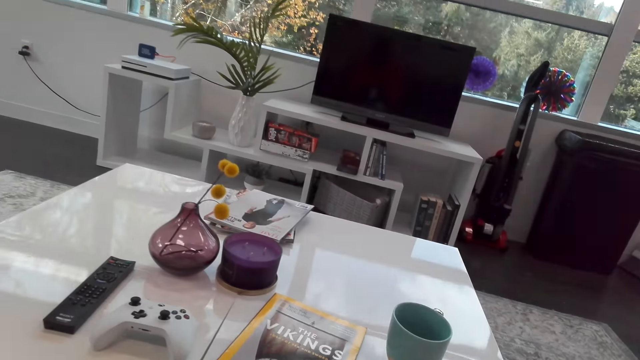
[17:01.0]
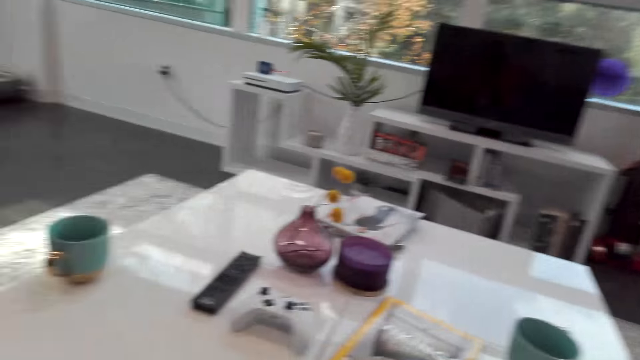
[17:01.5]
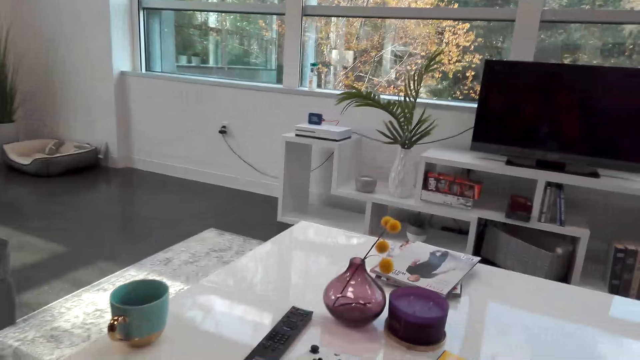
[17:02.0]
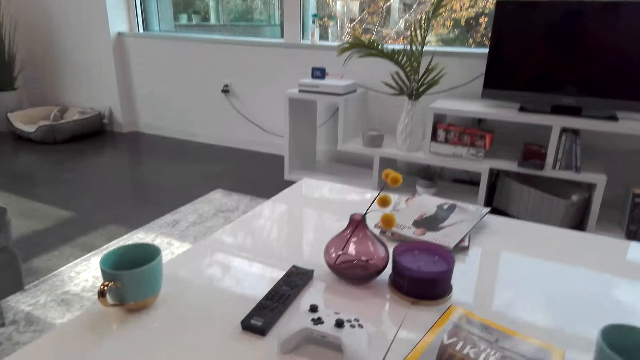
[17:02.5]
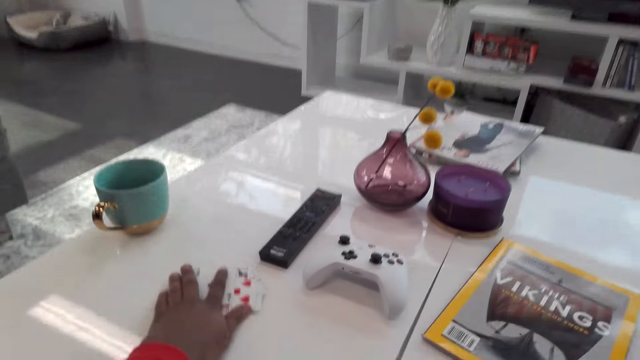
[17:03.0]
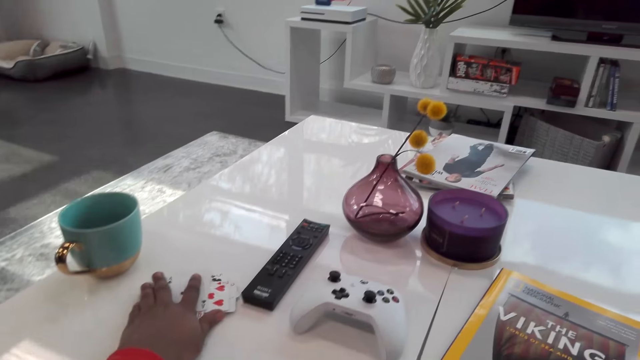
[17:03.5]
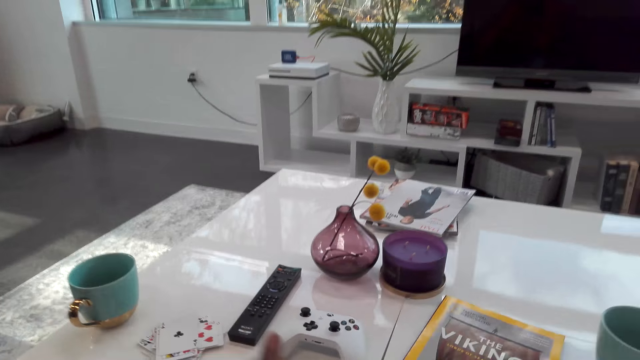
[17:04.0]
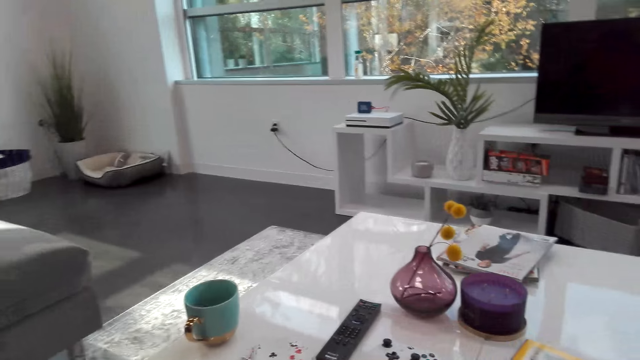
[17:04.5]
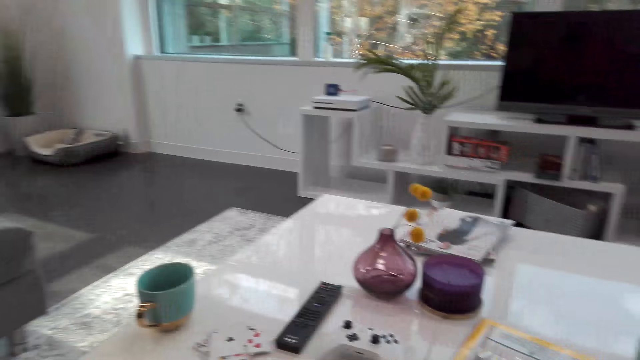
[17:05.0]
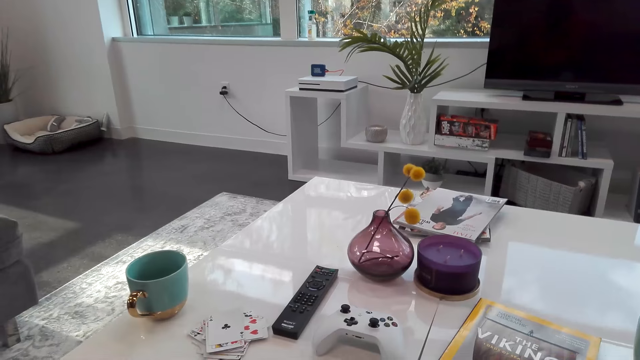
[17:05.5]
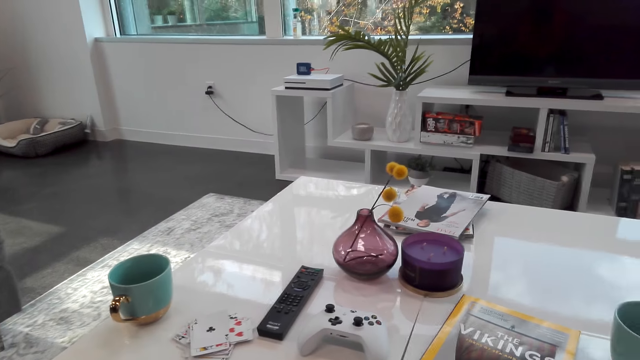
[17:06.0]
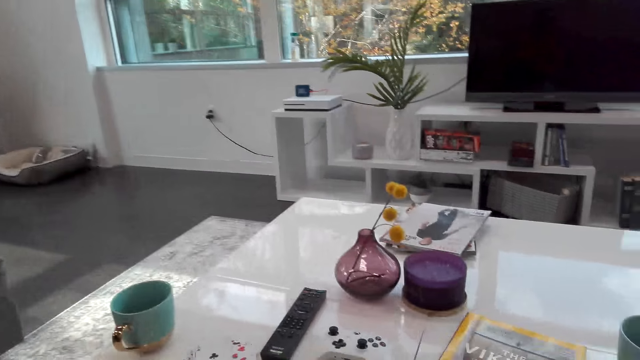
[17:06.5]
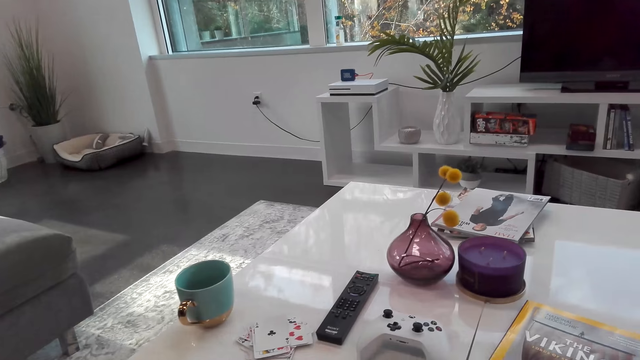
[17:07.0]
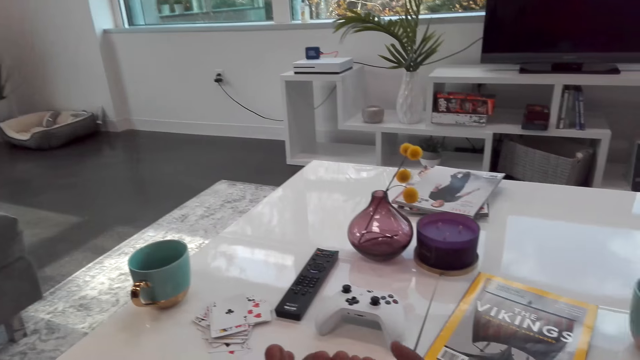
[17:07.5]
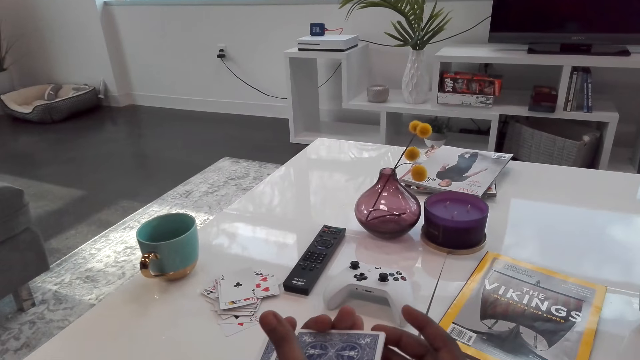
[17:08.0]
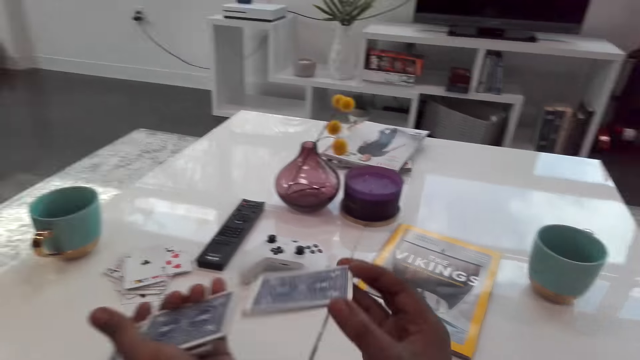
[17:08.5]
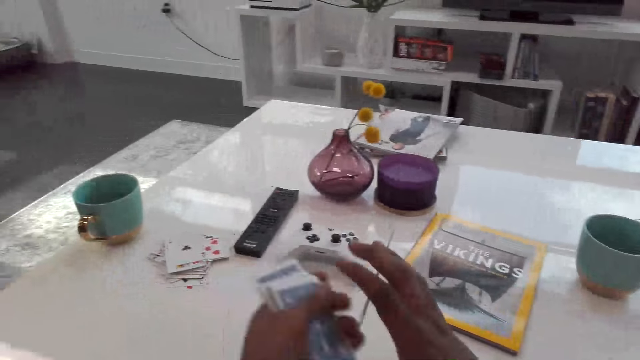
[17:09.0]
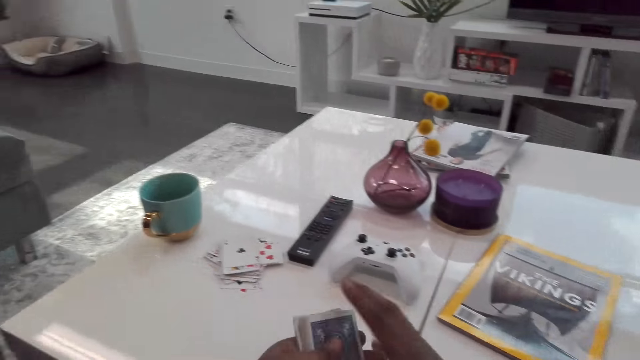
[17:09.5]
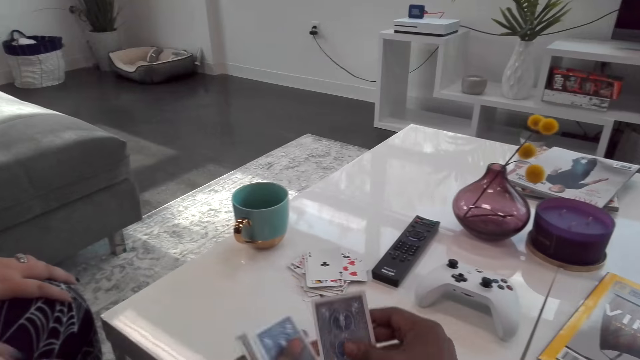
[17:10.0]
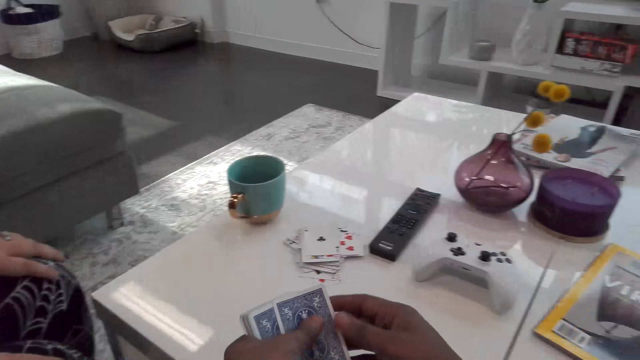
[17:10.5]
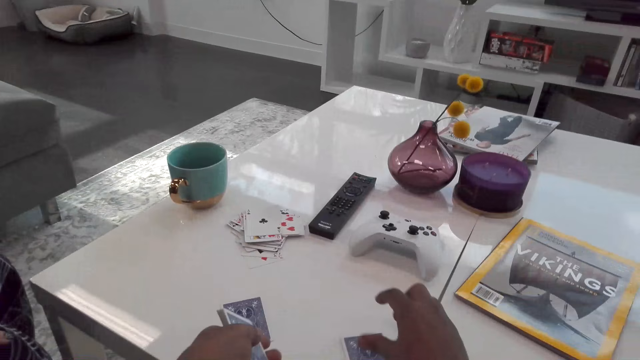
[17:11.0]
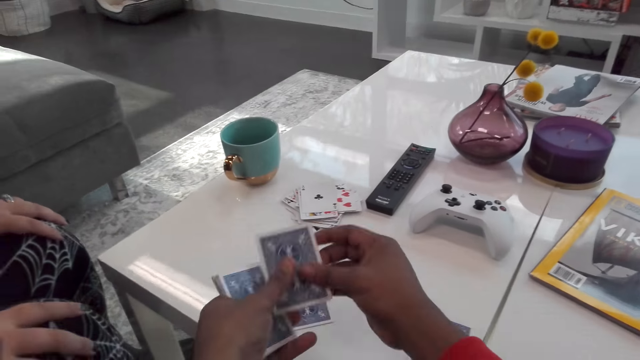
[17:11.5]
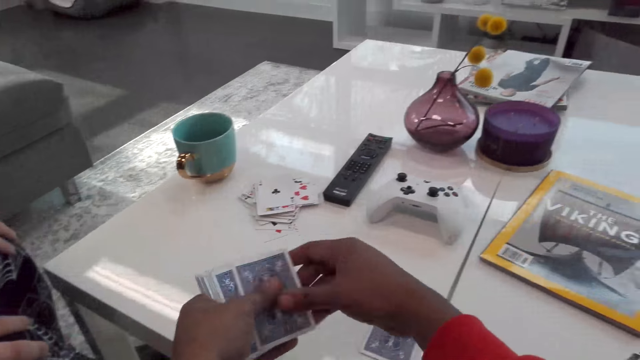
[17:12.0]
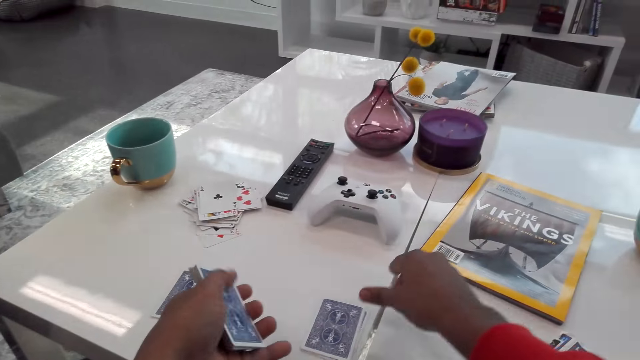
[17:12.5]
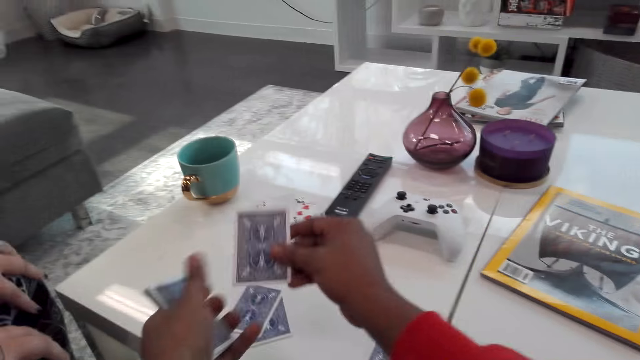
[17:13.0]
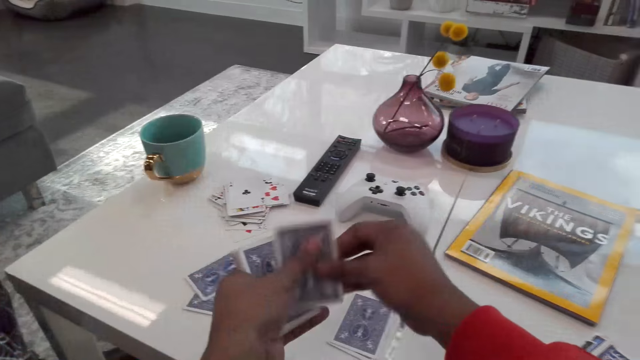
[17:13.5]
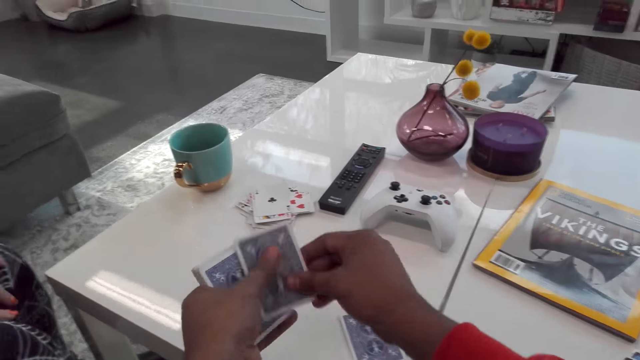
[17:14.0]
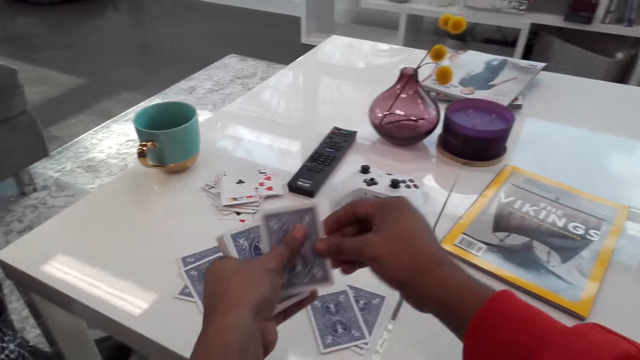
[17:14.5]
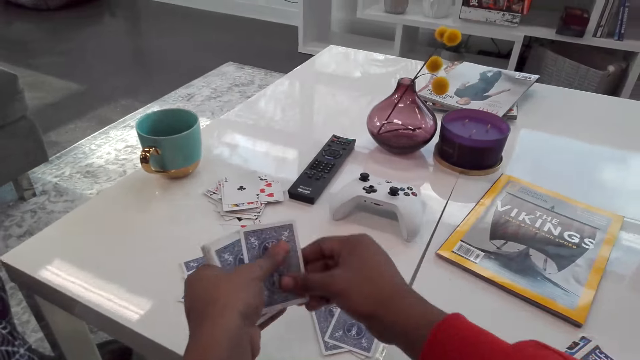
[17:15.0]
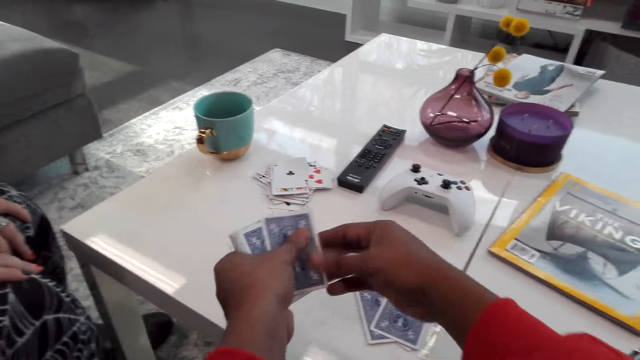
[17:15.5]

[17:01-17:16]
The camera wearer pushes the cards. They dialogue with a woman. They drop the cards.

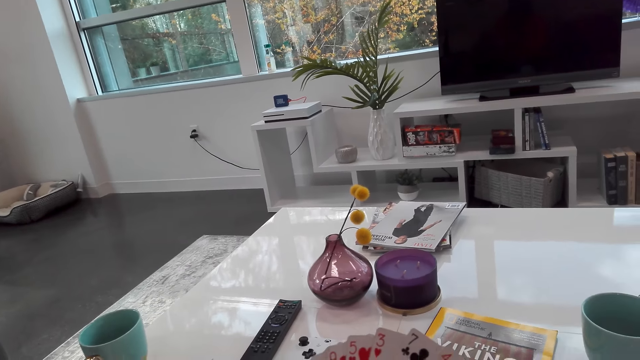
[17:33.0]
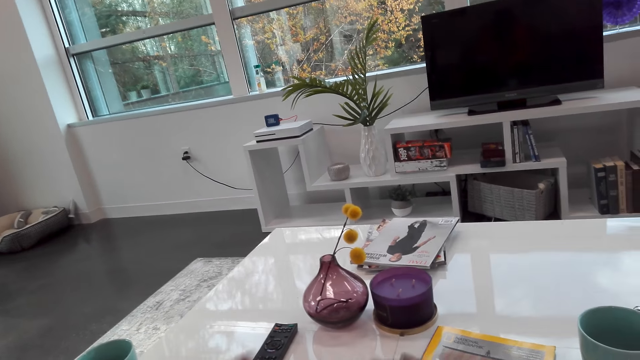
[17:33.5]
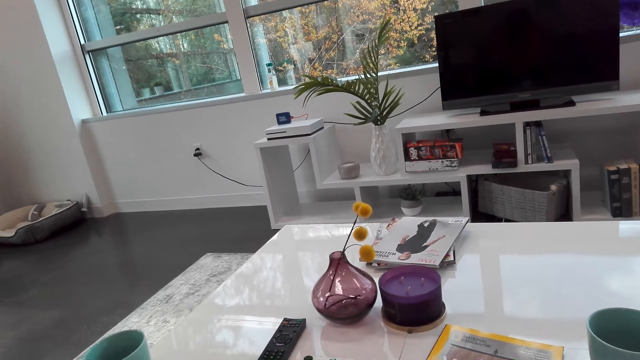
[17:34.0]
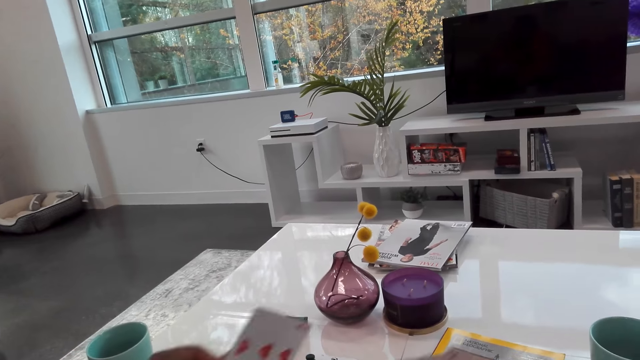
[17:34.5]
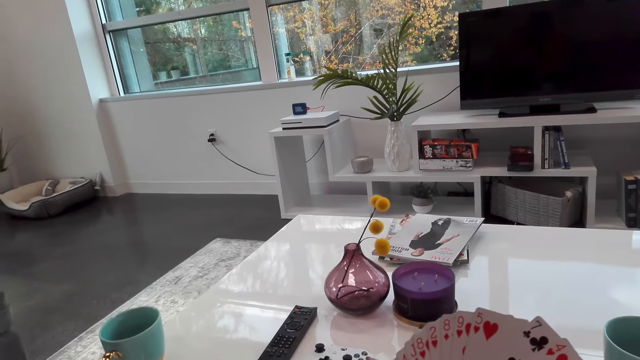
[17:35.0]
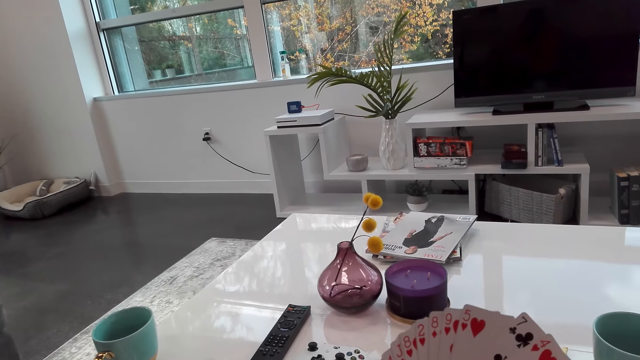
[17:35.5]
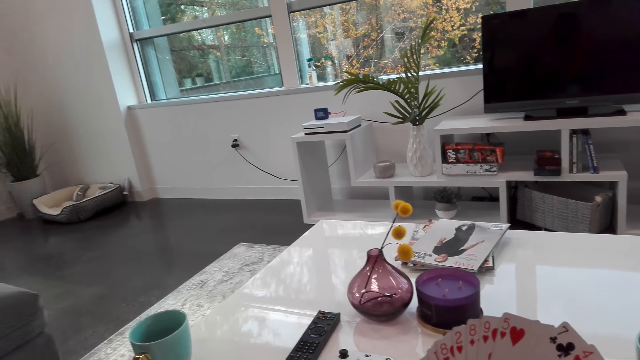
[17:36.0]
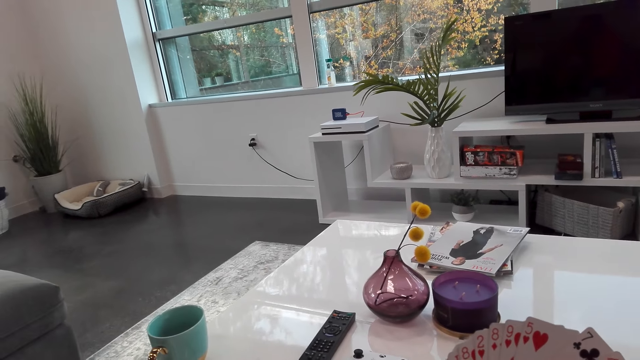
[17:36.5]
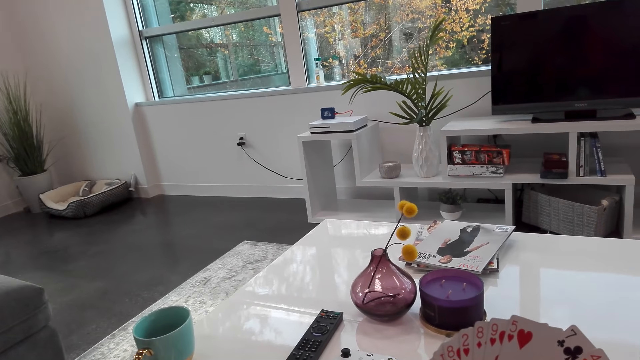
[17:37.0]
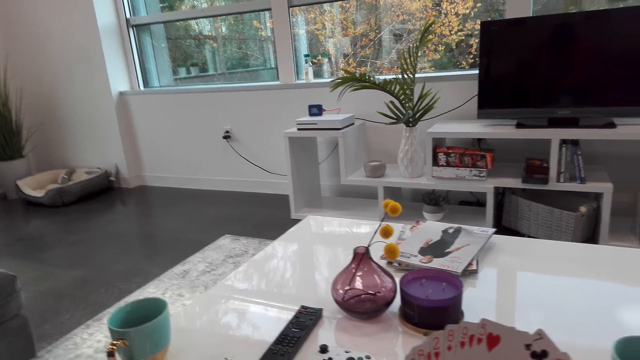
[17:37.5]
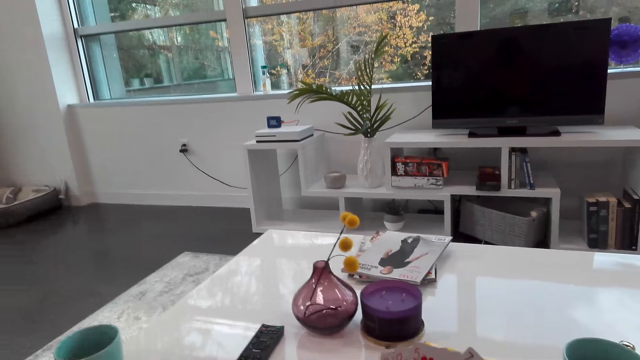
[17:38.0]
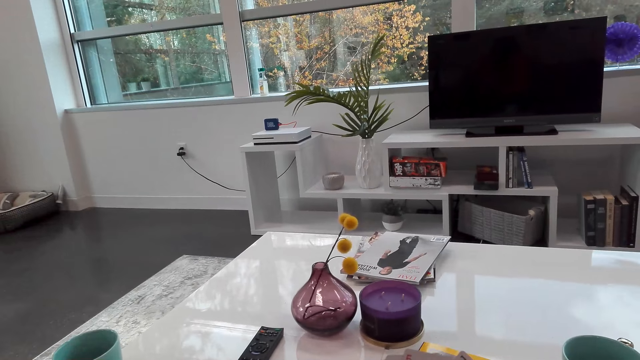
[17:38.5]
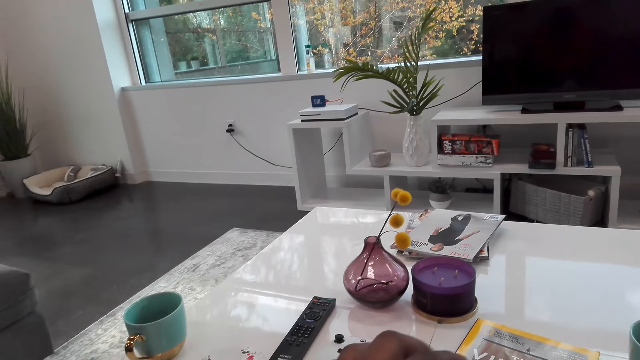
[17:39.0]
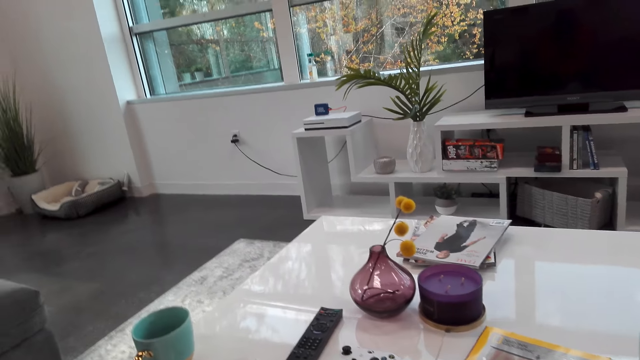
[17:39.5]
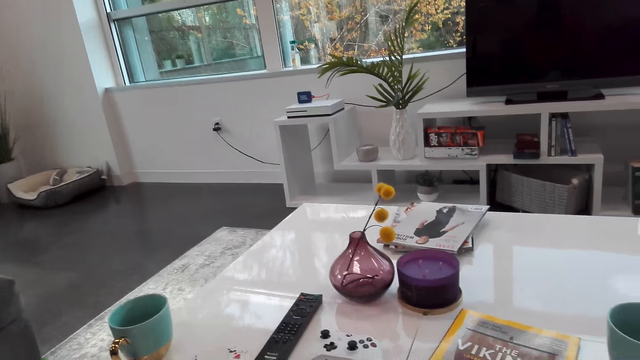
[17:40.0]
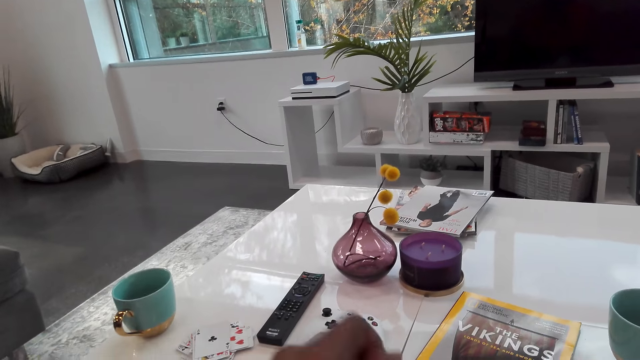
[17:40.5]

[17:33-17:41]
The camera wearer dialogues with a woman.
